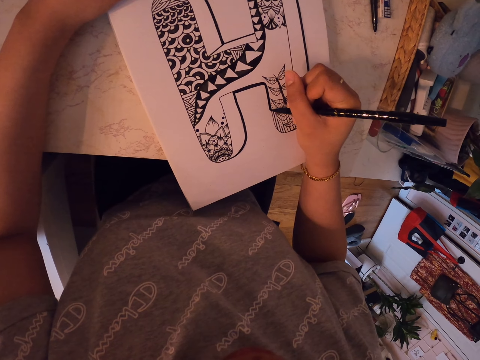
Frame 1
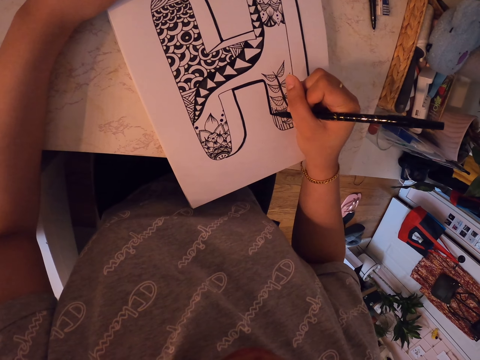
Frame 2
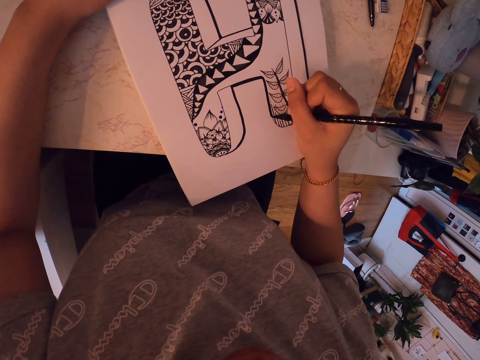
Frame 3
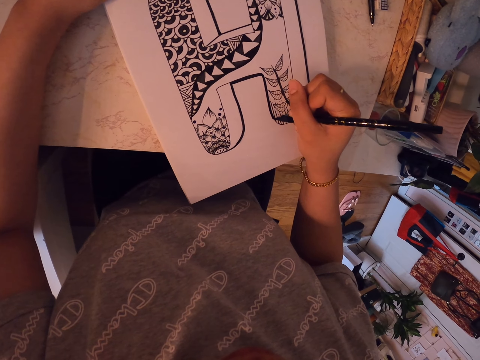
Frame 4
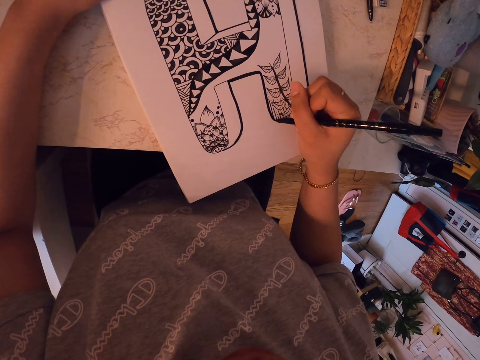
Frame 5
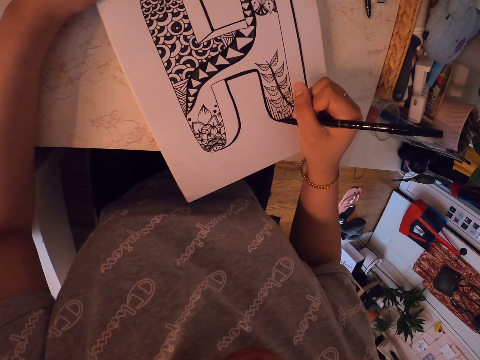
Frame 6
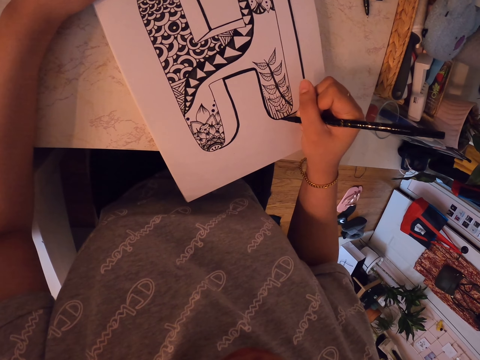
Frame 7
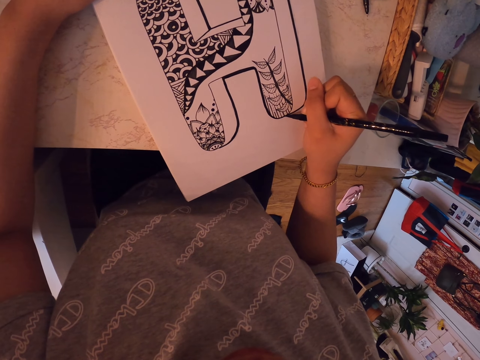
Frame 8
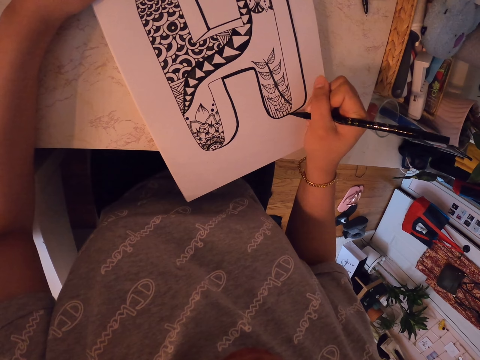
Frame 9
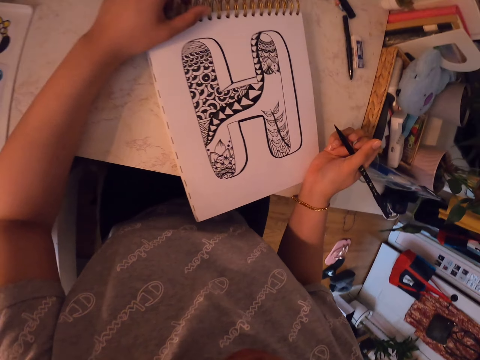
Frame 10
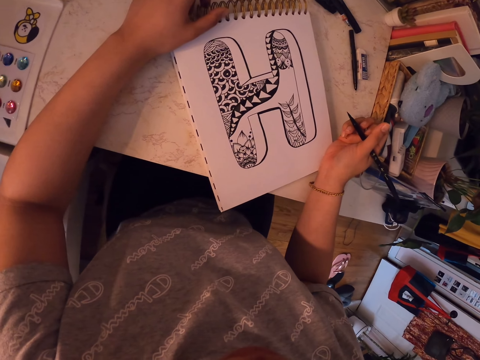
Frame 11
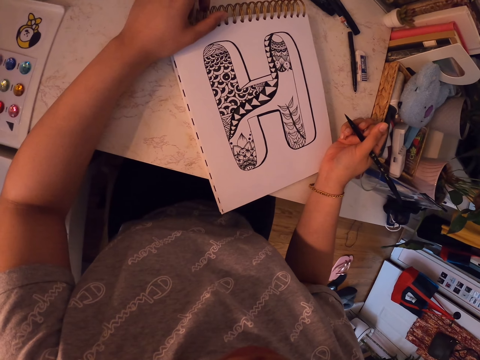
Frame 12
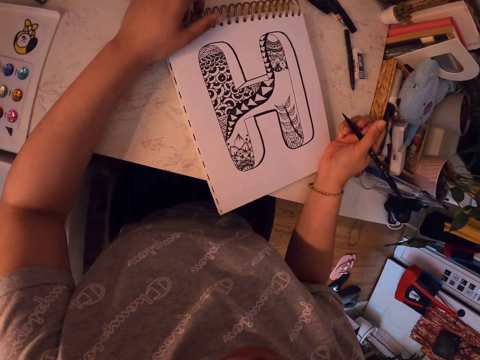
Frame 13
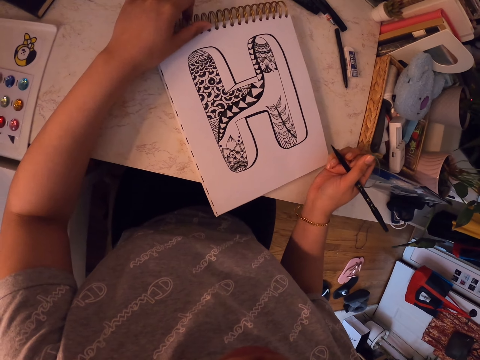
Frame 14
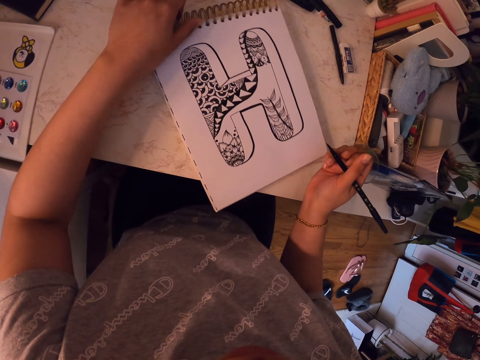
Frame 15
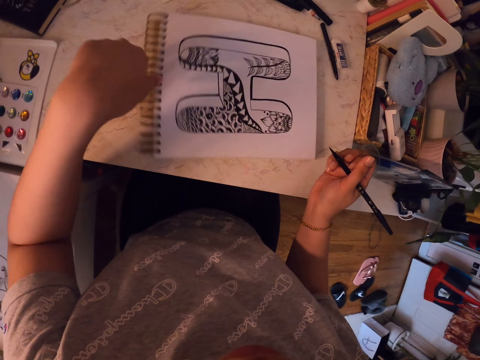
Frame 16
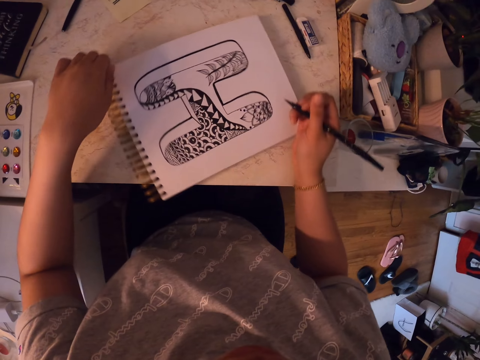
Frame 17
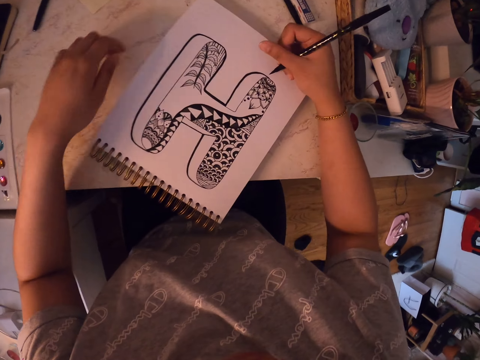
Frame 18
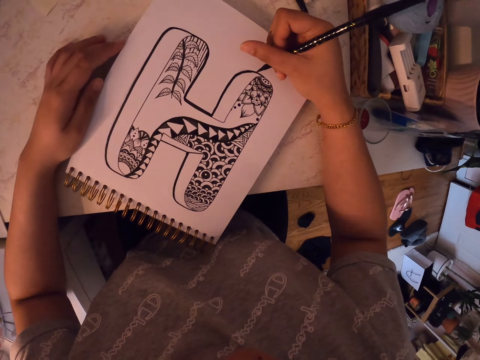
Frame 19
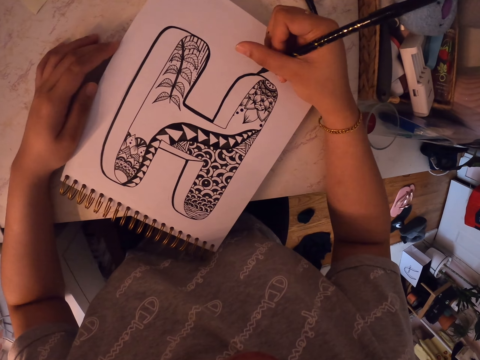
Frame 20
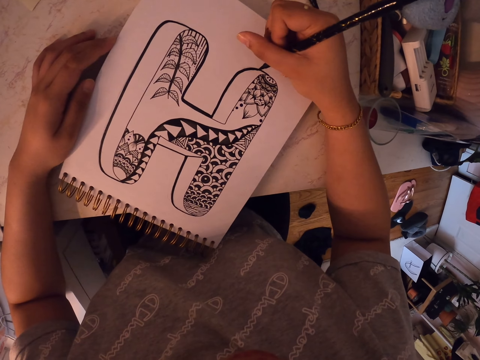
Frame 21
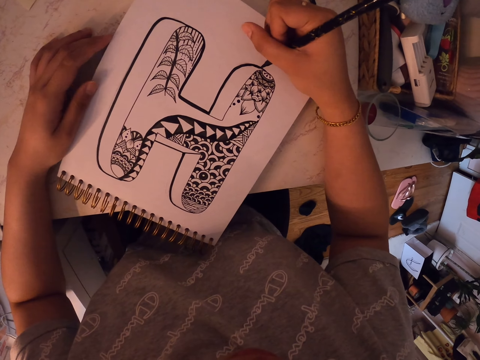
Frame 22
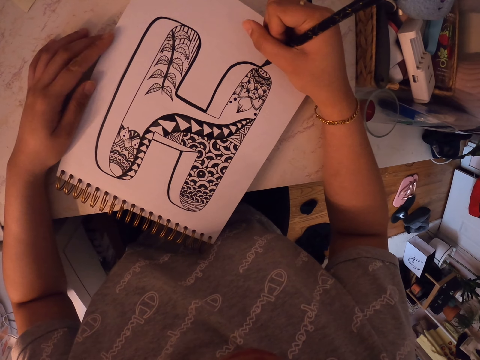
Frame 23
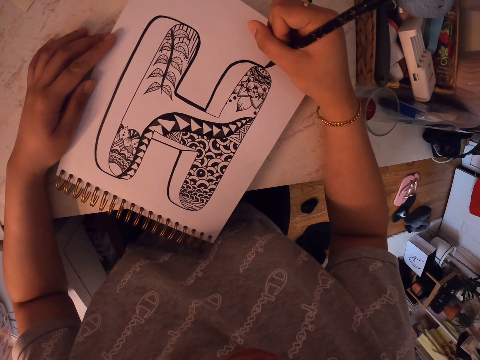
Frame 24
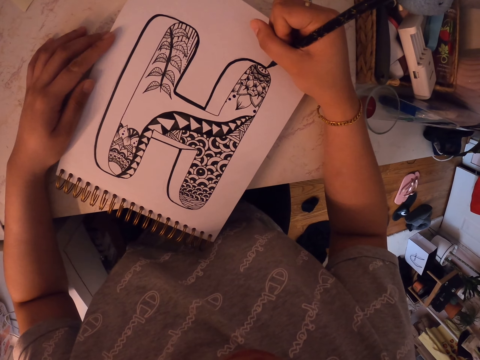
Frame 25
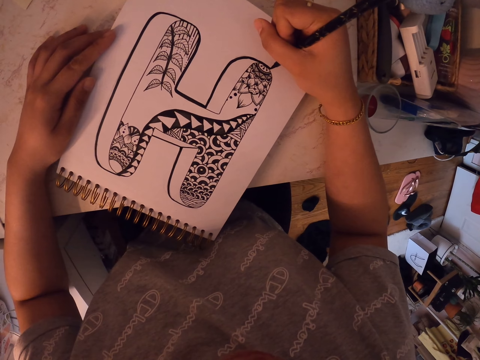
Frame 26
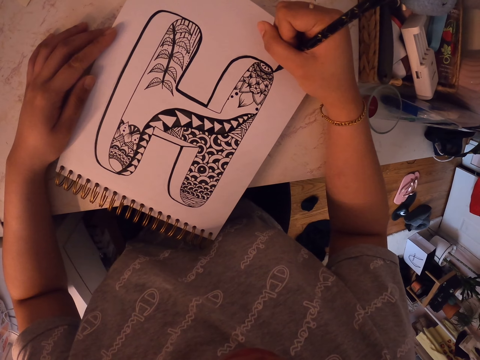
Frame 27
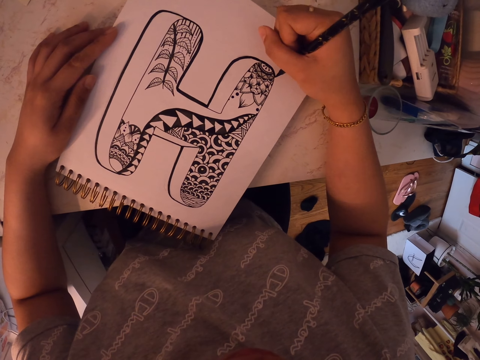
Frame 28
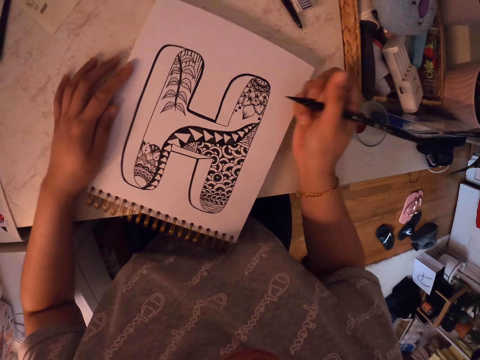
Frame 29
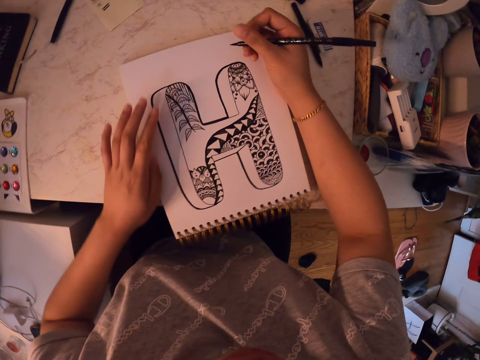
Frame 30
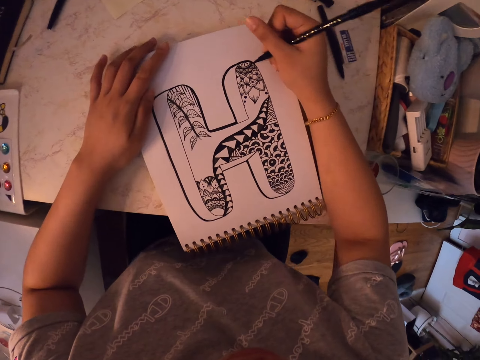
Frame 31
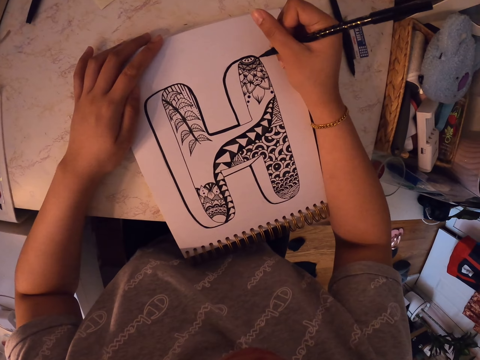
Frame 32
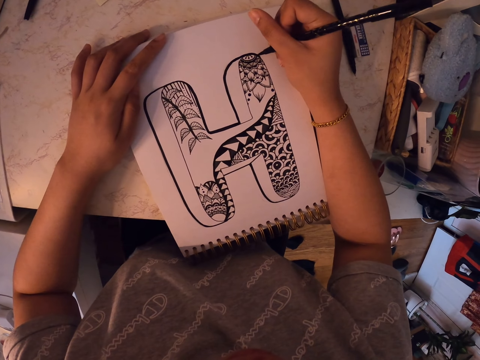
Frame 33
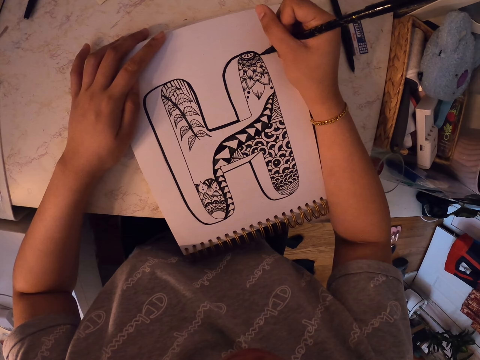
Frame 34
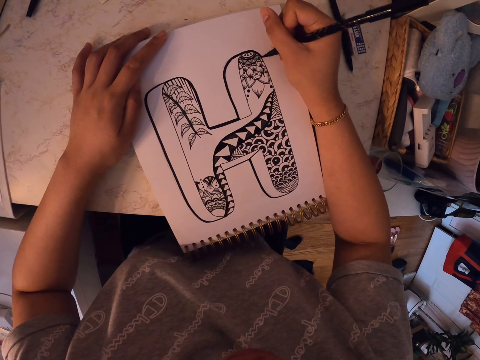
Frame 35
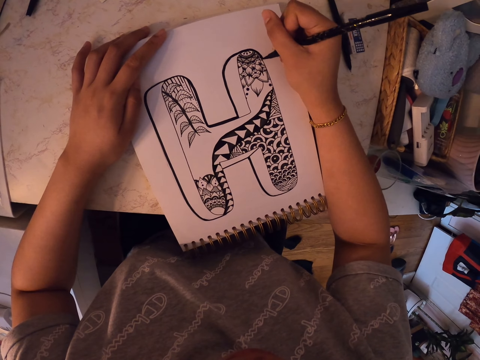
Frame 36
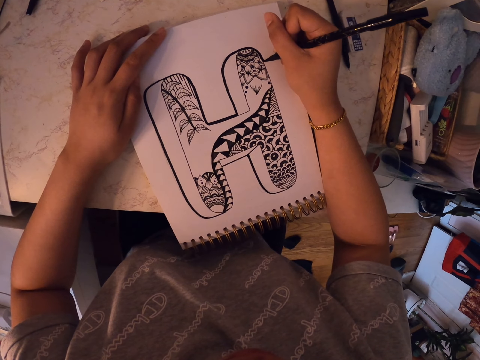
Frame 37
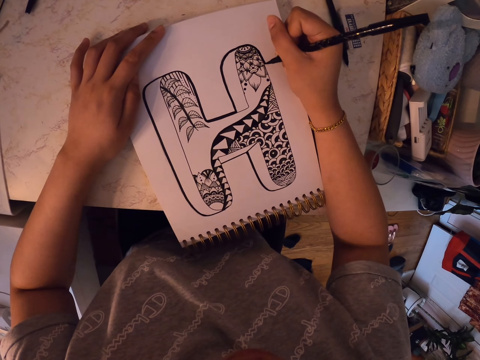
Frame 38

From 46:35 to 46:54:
The camera wearer turns the drawing book. They stare at a drawing. They draw on the drawing book using a marker pen. They turn the drawing book. They draw on the drawing book using a marker pen.

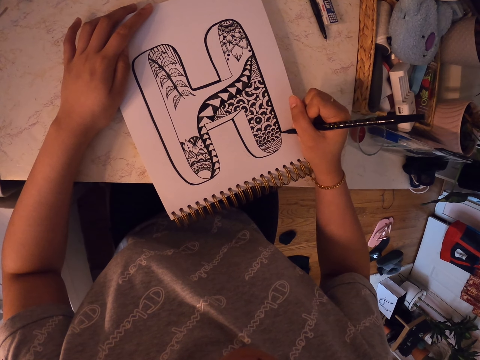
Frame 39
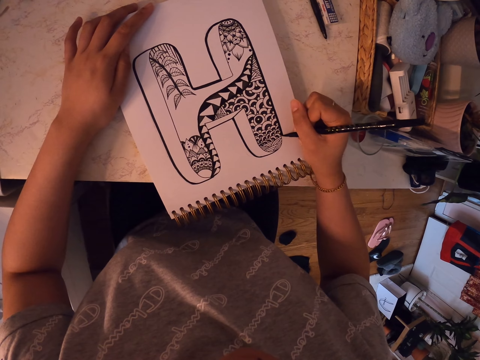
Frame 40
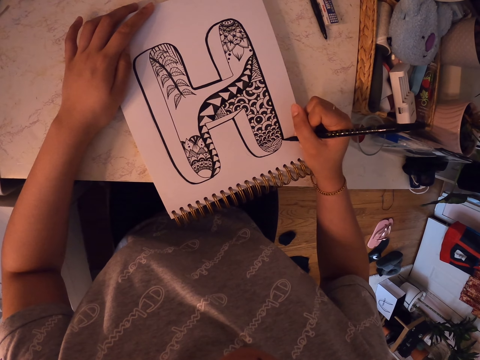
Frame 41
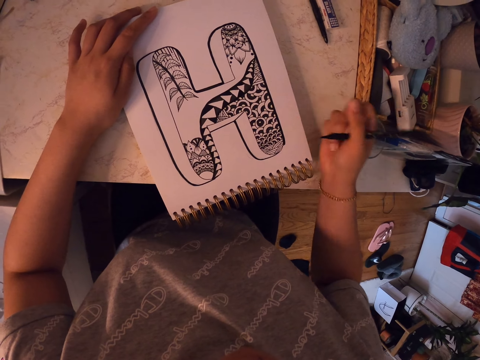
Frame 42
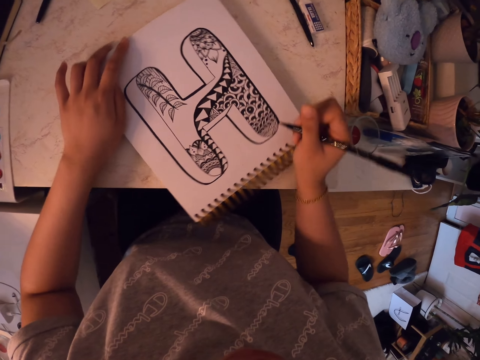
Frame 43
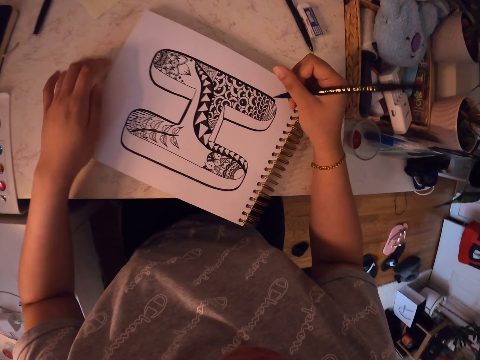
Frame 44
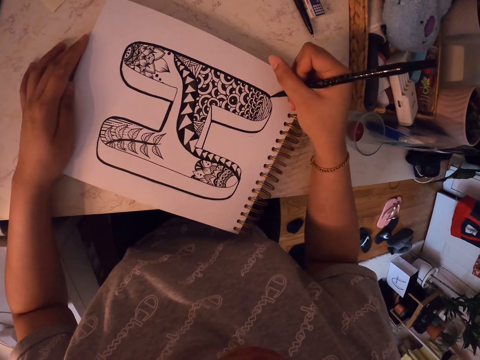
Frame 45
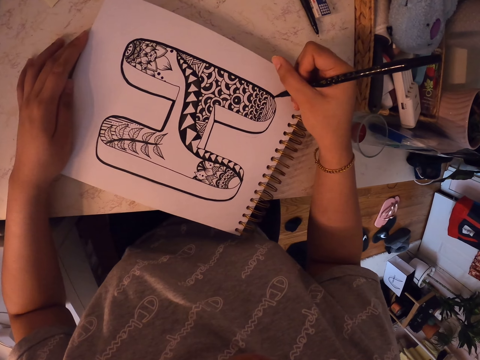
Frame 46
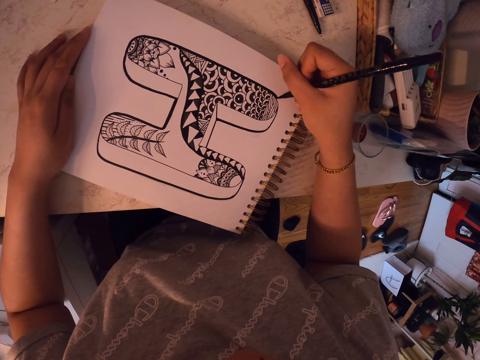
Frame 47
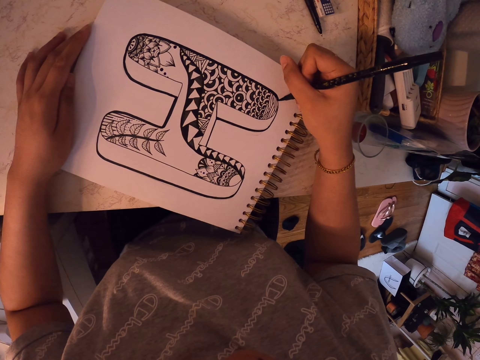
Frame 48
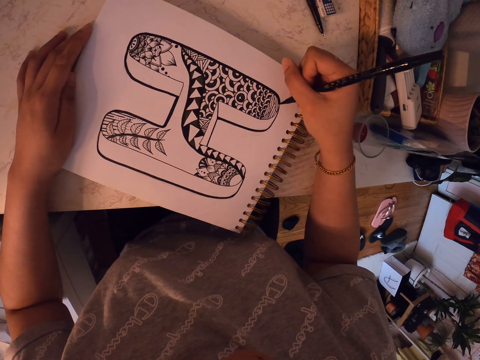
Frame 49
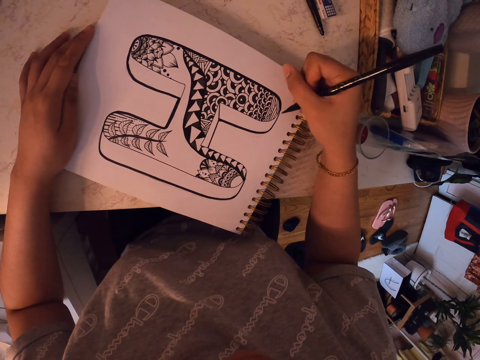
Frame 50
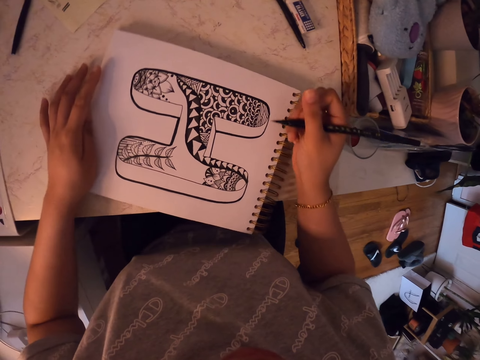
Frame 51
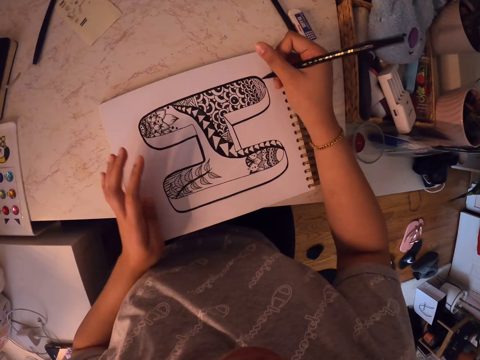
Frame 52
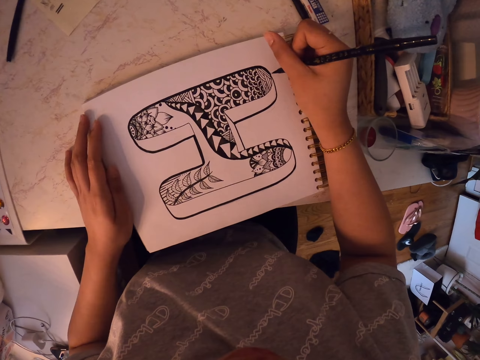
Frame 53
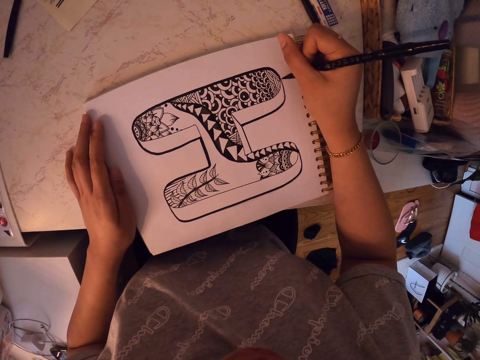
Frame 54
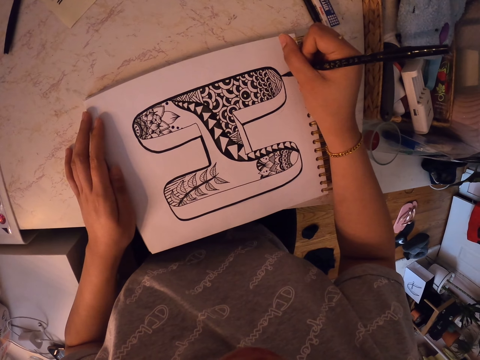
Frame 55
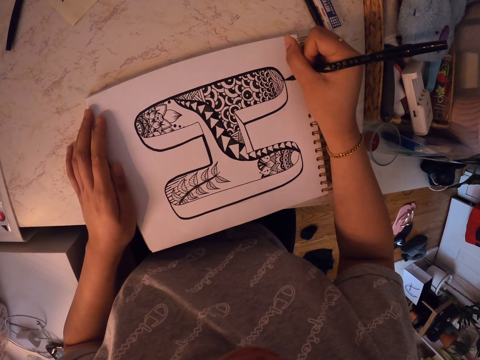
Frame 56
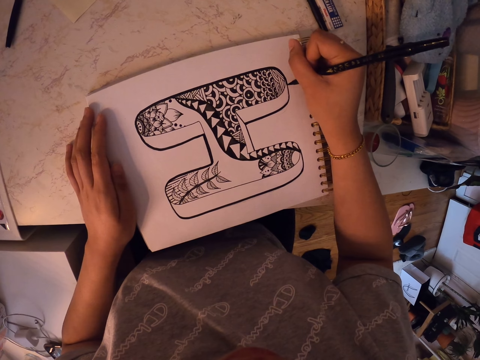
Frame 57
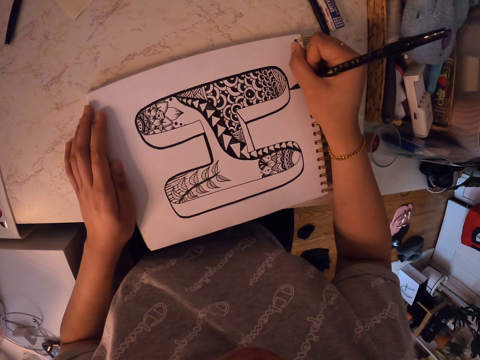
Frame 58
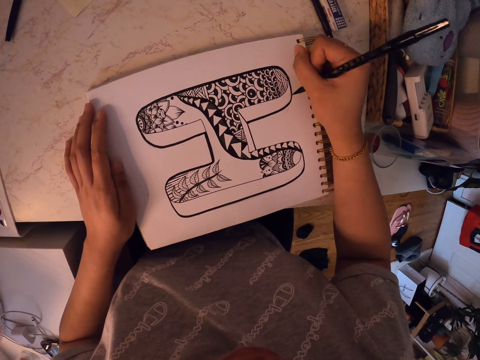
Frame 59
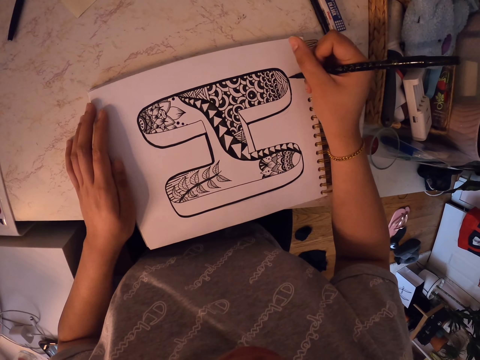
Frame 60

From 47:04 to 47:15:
The camera wearer turns the drawing book. They draw on the drawing book using a marker pen. They turn the drawing book. They draw on the drawing book using a marker pen.
